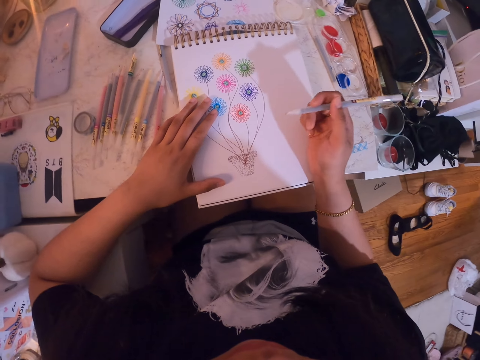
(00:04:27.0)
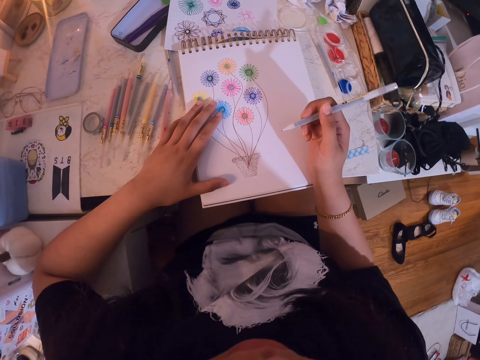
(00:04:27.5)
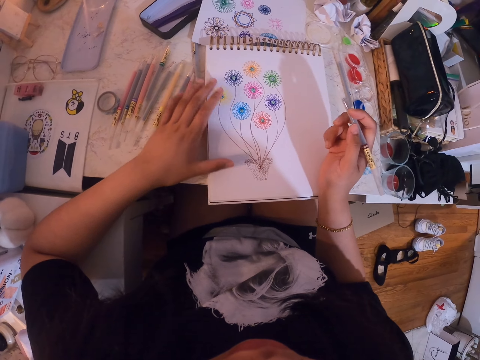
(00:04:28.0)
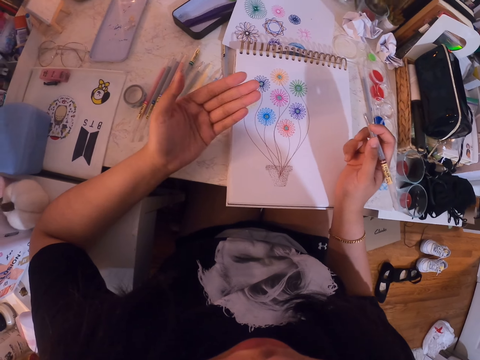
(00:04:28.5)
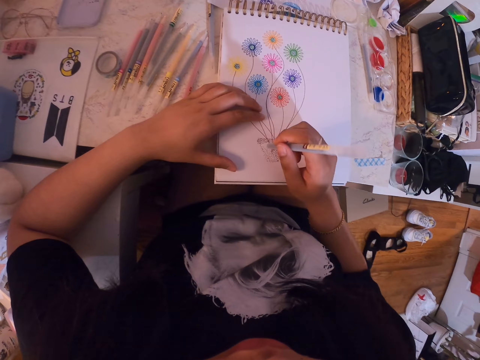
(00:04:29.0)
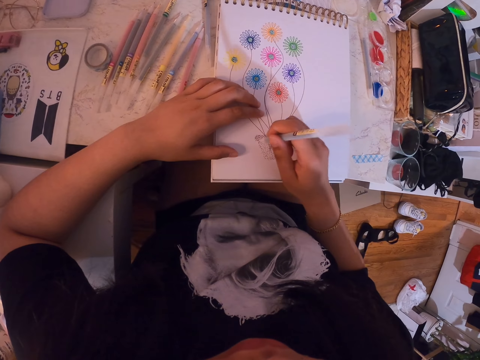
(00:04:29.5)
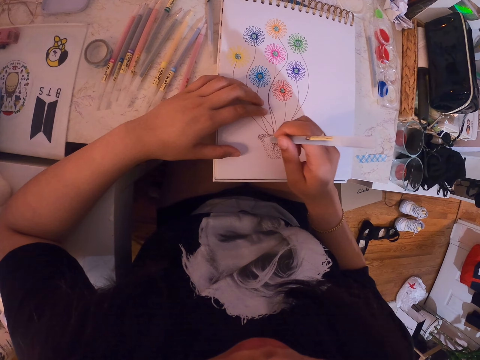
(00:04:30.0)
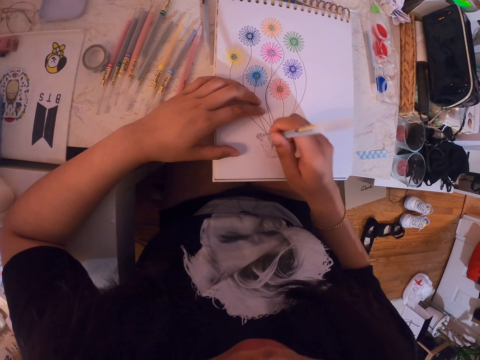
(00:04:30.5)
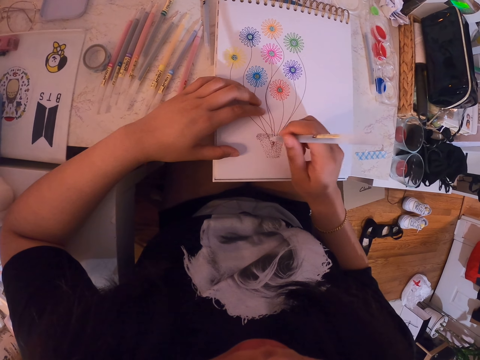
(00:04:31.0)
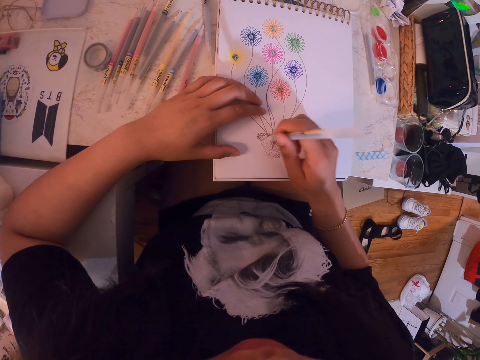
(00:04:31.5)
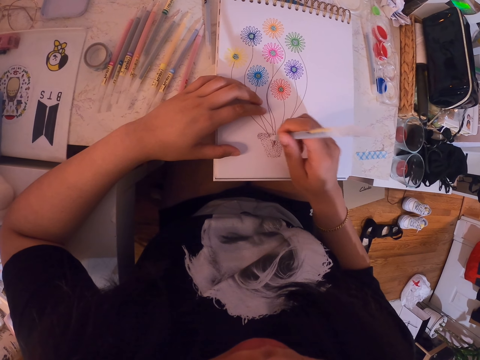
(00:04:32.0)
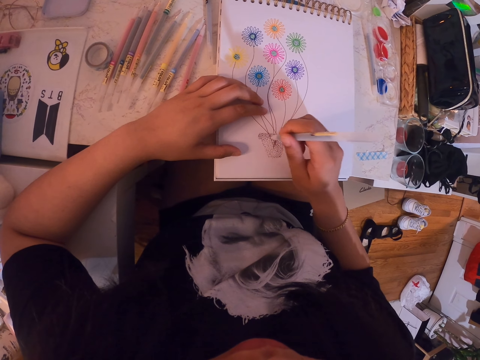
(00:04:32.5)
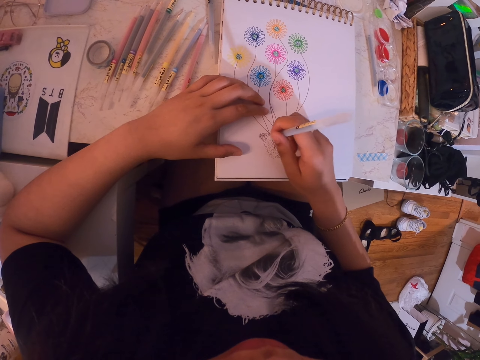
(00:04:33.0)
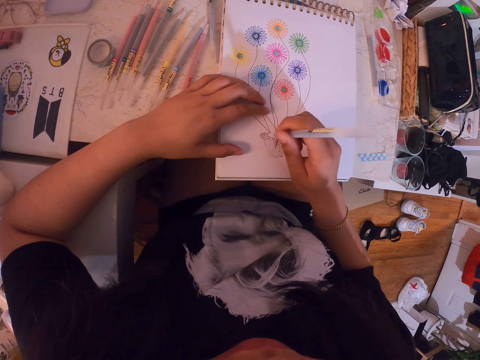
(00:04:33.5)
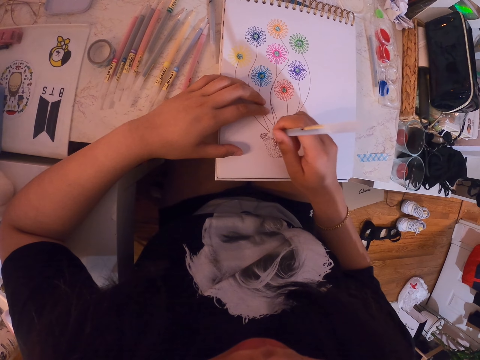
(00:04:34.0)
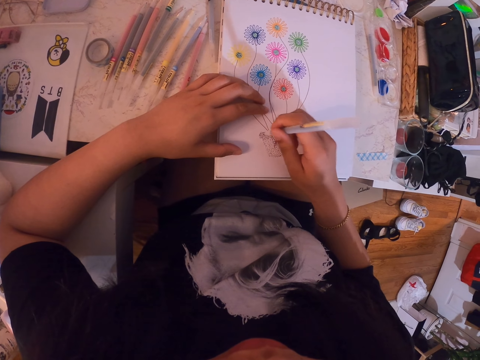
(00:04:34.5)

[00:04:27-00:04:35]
The camera wearer moves his left hand. He draws on a book.

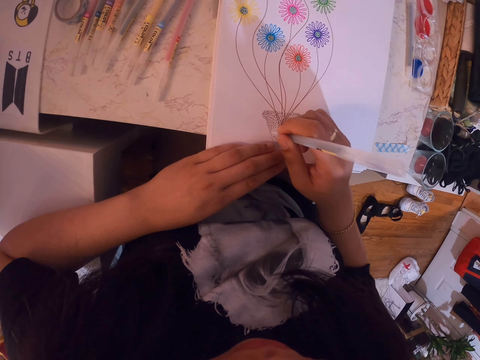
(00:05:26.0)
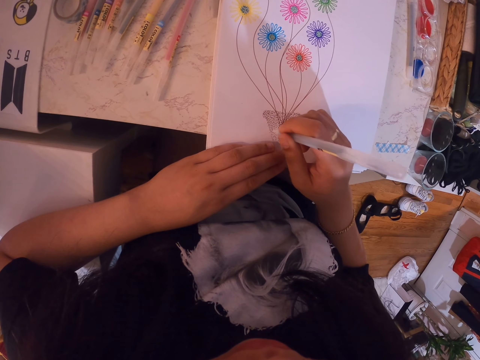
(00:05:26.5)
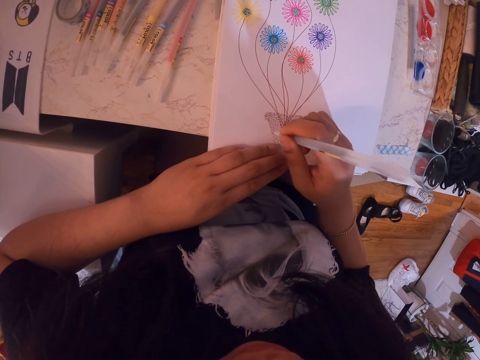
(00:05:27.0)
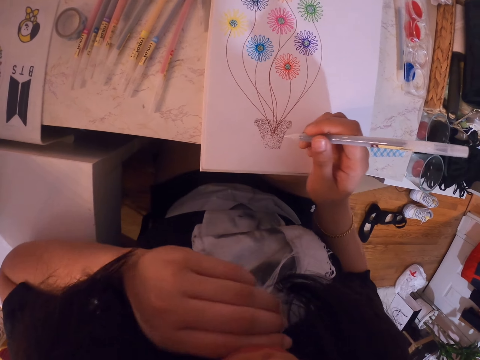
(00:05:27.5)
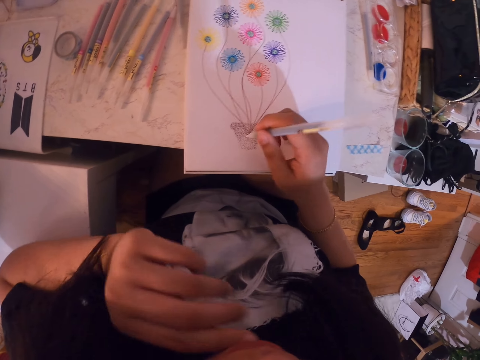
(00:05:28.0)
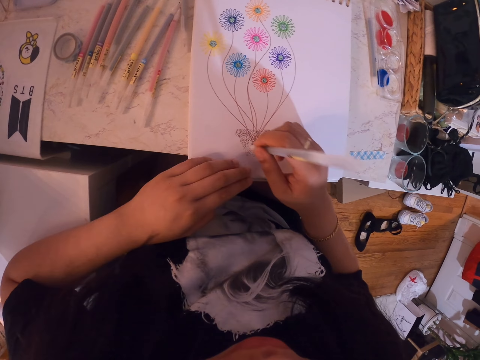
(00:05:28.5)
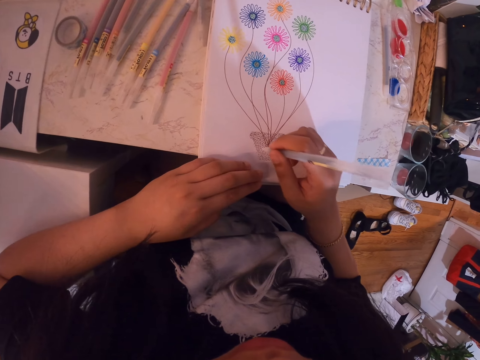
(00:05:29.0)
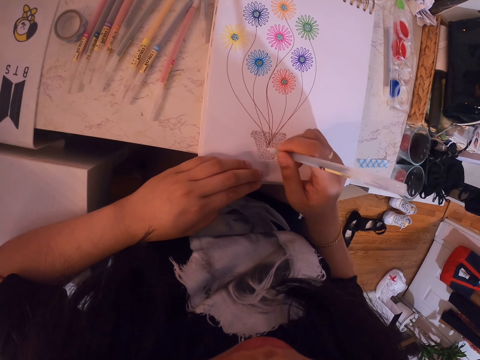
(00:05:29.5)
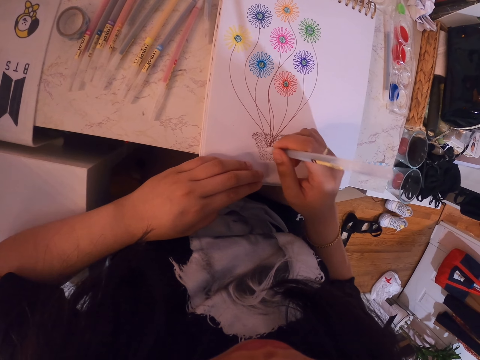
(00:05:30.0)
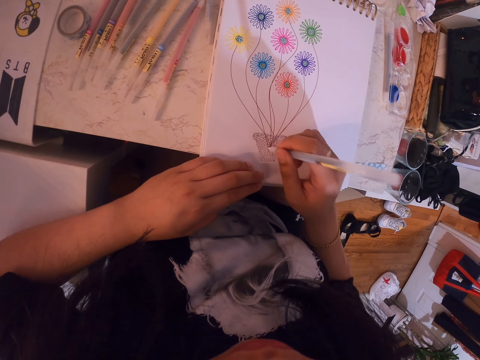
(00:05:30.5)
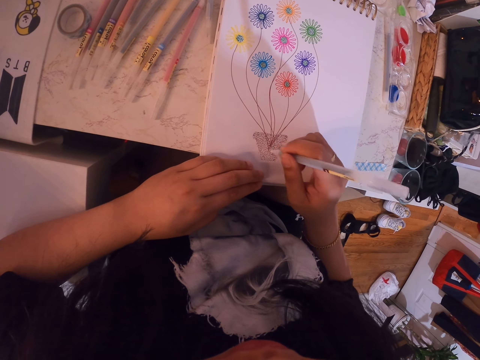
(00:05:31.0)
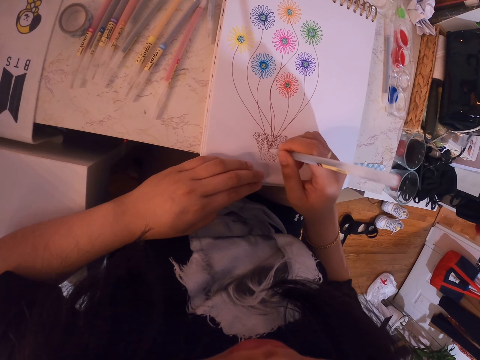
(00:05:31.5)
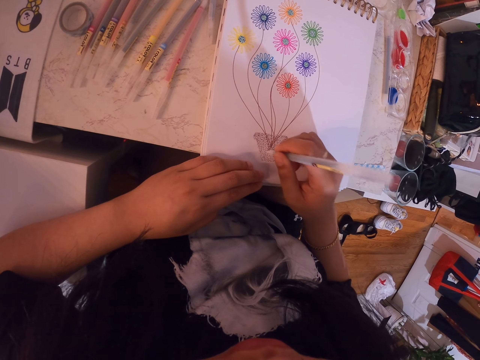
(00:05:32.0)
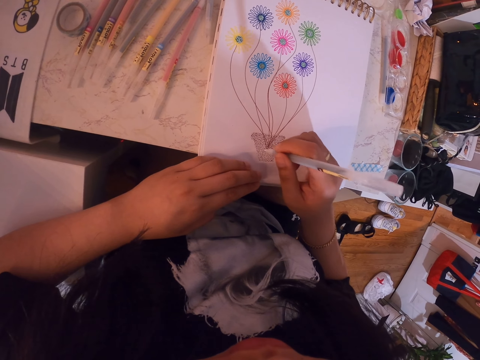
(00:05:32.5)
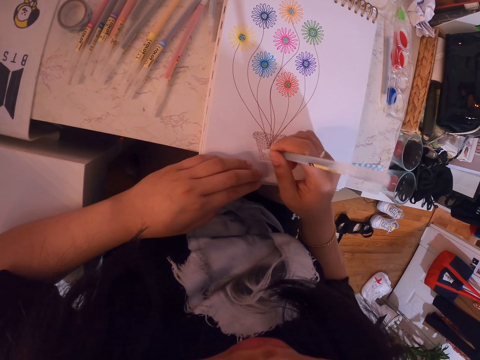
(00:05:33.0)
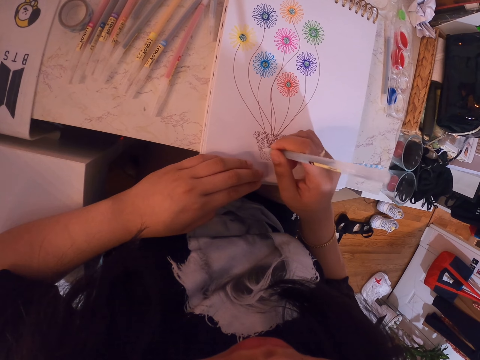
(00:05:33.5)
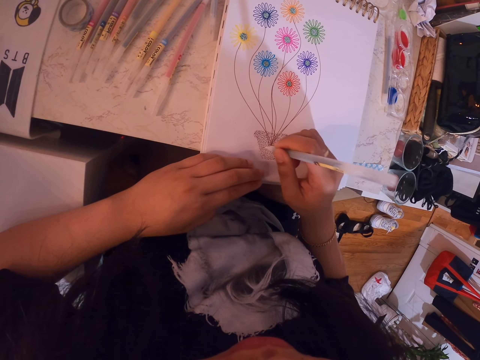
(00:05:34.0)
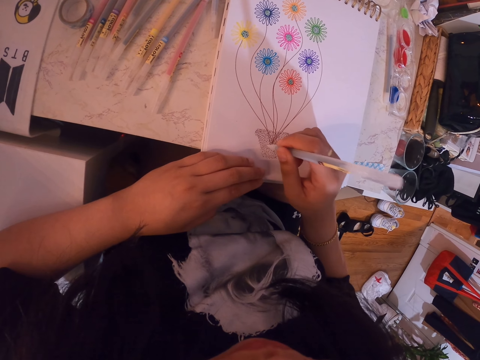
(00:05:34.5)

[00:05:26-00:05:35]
The camera wearer touches his face. He places the left hand on something. He places his hand back on the book. He touches the book. He shades the diagram on the book with a color pen.

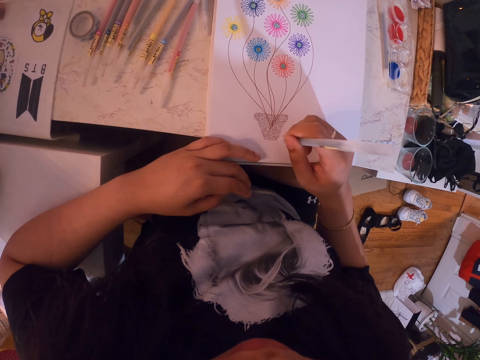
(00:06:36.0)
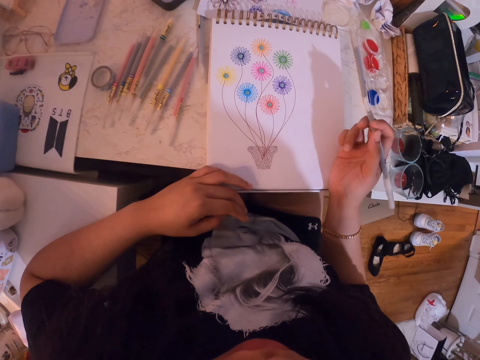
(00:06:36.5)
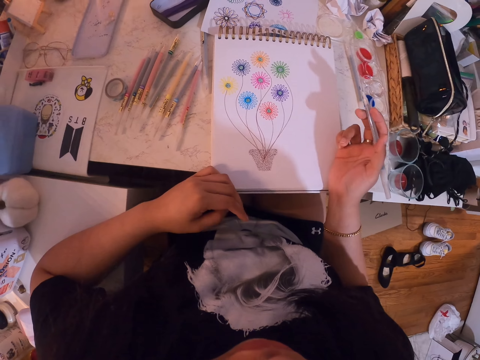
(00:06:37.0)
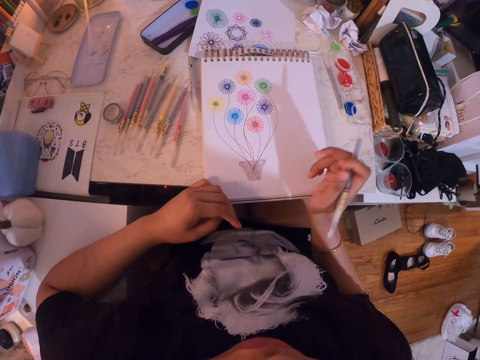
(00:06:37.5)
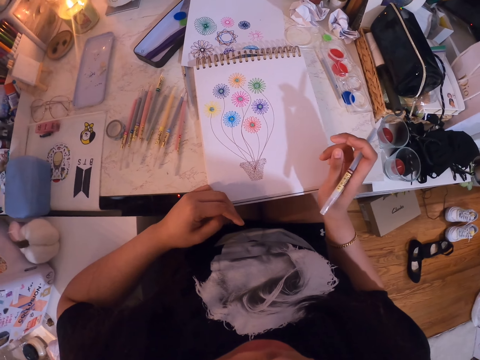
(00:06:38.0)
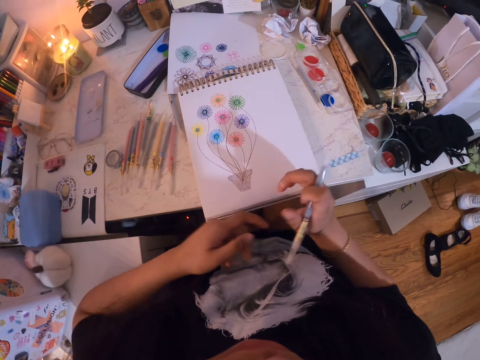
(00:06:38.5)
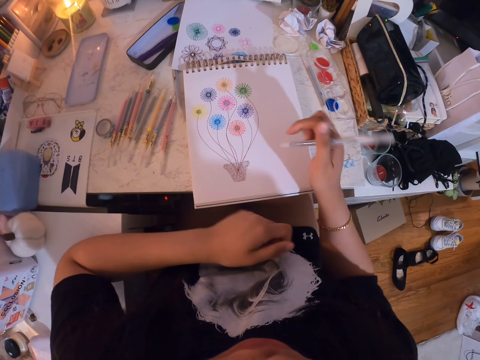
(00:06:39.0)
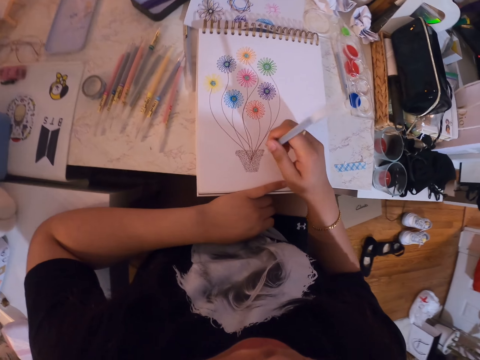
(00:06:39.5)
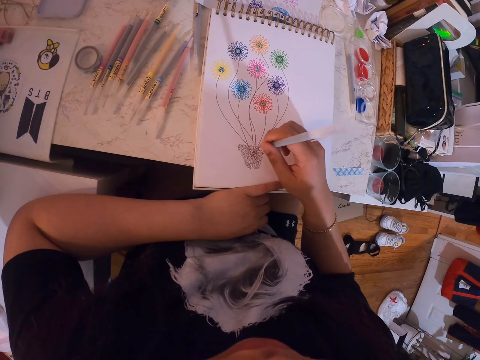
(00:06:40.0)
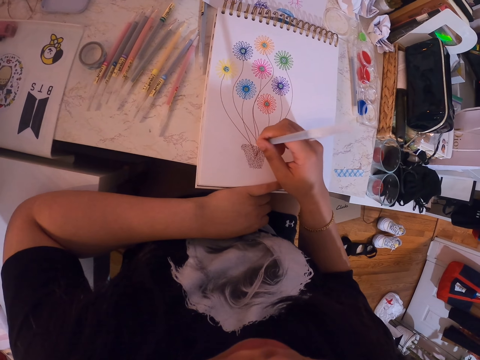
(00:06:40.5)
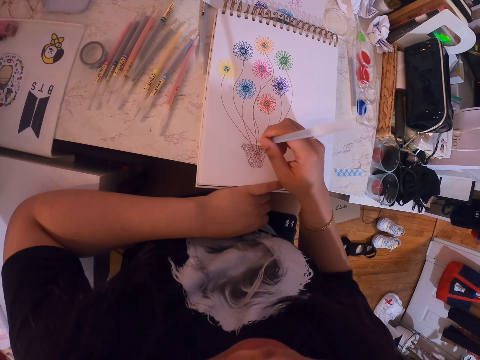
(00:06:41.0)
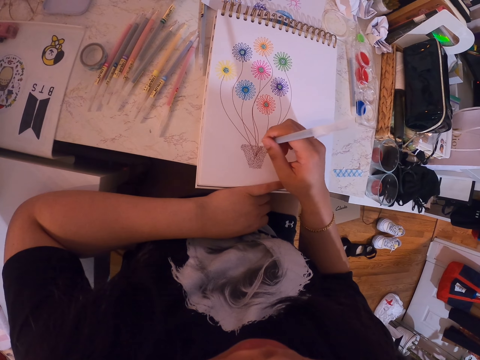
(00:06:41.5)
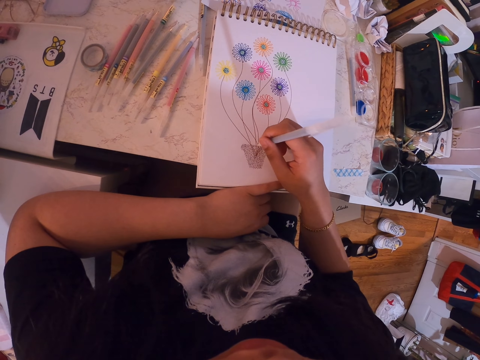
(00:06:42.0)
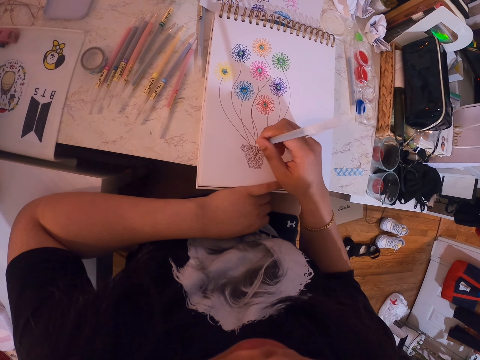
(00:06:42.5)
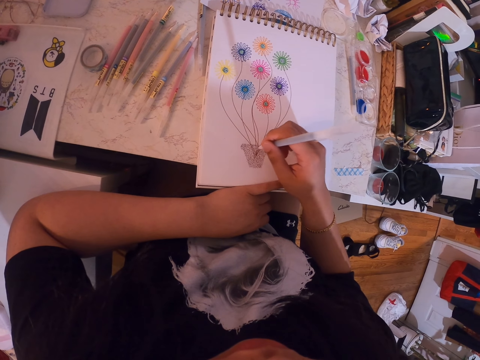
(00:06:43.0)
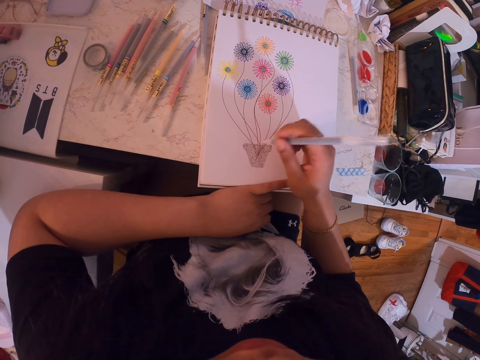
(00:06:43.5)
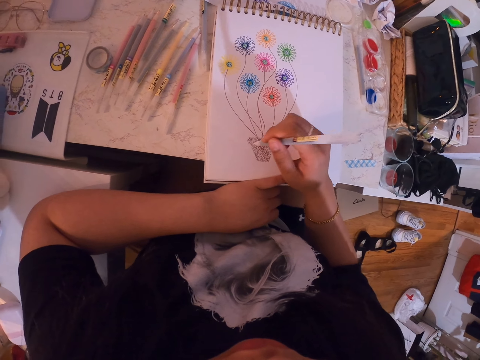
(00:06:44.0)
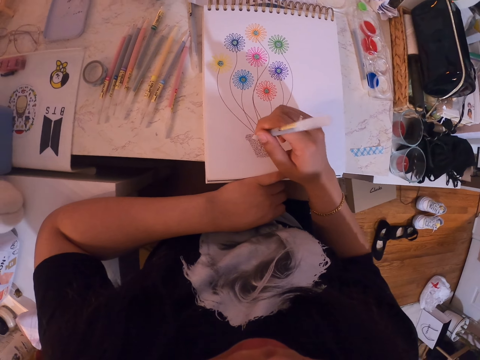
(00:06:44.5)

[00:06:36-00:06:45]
The camera wearer stops drawing. He holds out the pen lid. He touches the pen with his left hand. He touches the book. He shades the diagram on the book with a color pen.
